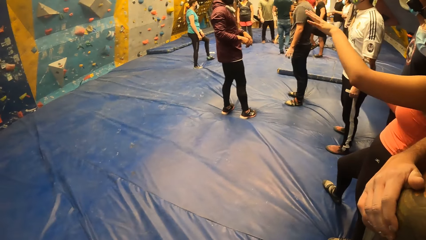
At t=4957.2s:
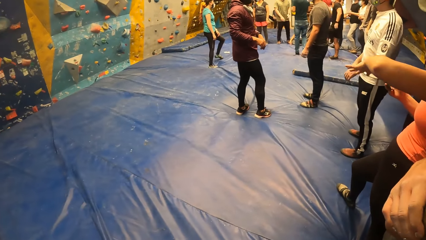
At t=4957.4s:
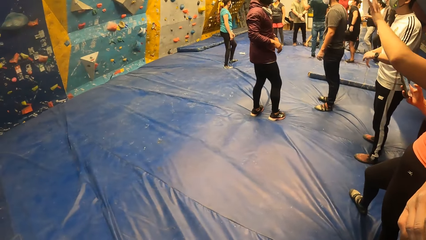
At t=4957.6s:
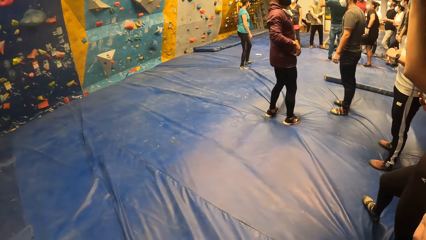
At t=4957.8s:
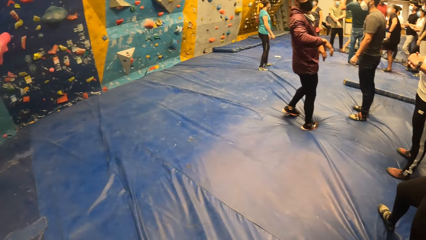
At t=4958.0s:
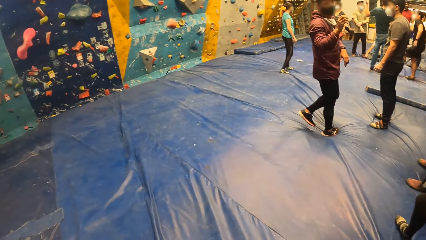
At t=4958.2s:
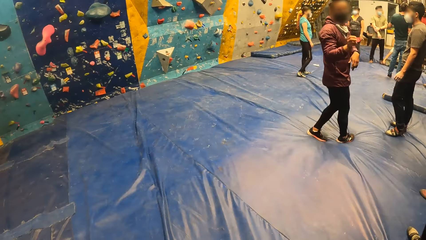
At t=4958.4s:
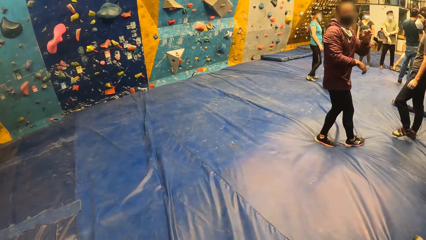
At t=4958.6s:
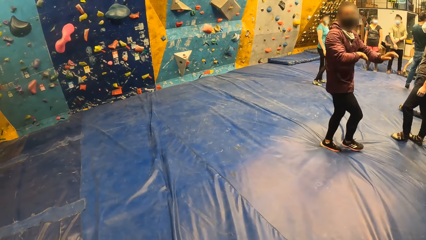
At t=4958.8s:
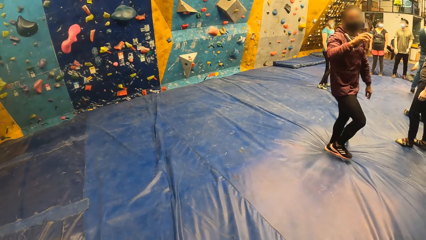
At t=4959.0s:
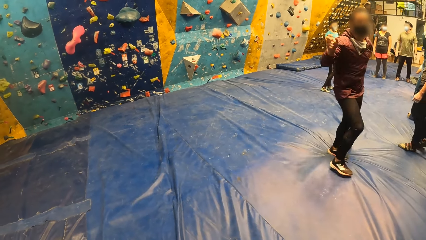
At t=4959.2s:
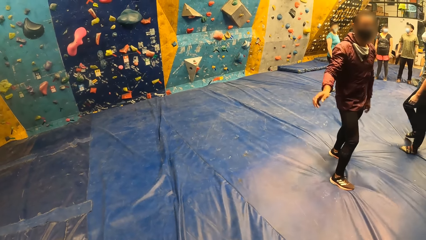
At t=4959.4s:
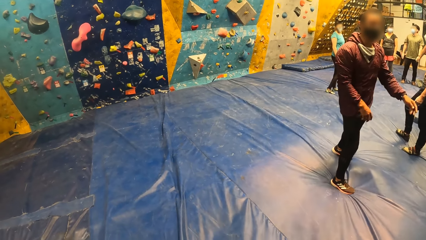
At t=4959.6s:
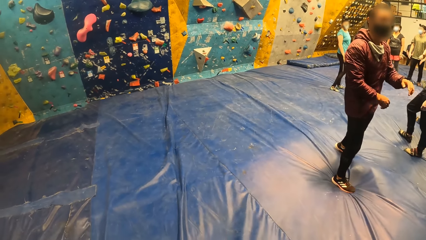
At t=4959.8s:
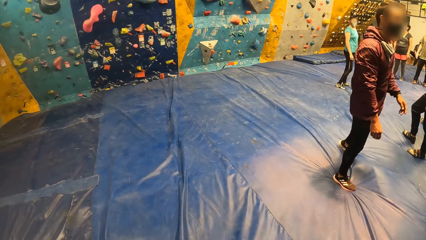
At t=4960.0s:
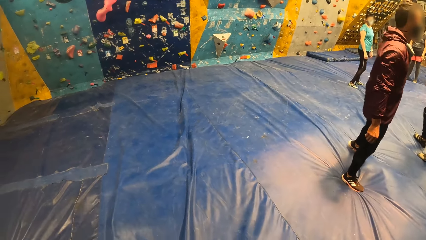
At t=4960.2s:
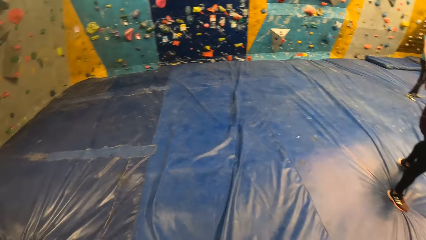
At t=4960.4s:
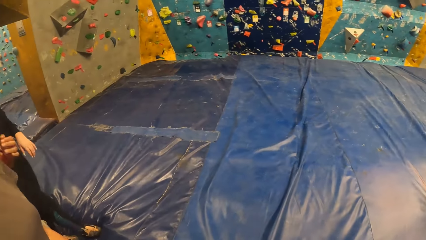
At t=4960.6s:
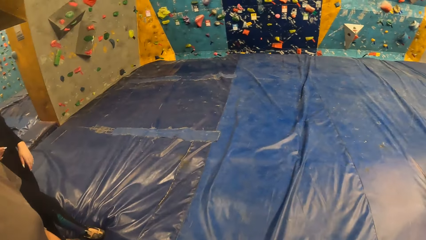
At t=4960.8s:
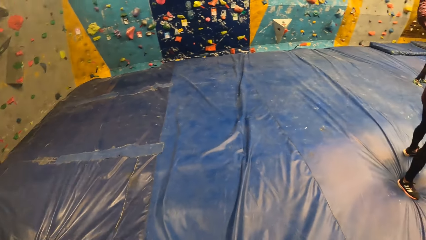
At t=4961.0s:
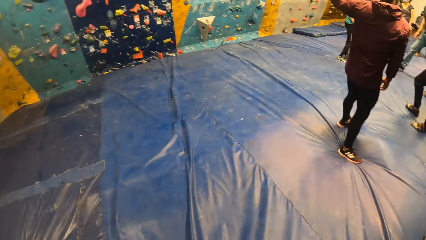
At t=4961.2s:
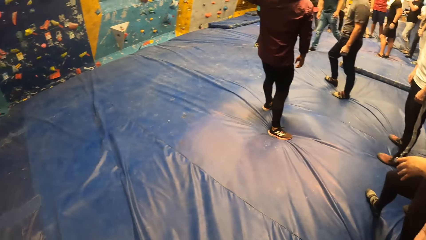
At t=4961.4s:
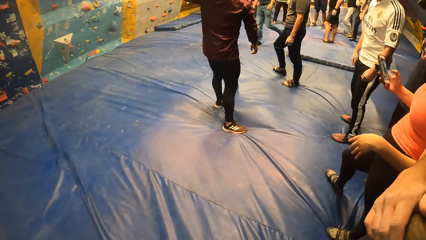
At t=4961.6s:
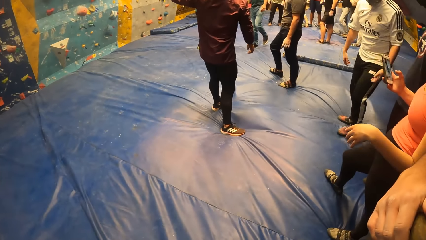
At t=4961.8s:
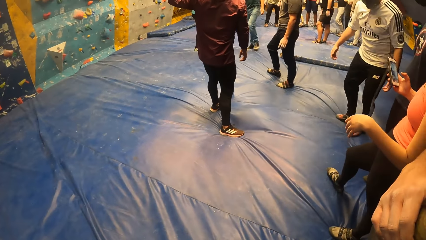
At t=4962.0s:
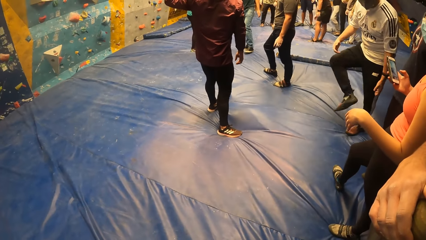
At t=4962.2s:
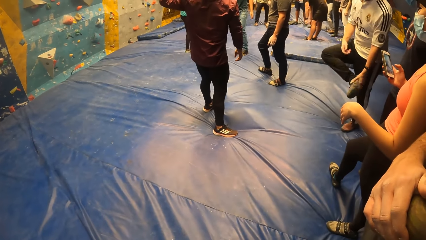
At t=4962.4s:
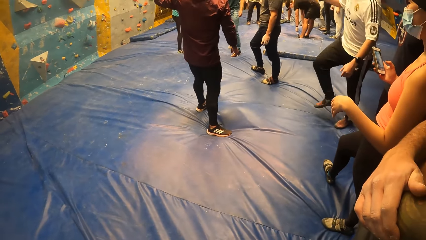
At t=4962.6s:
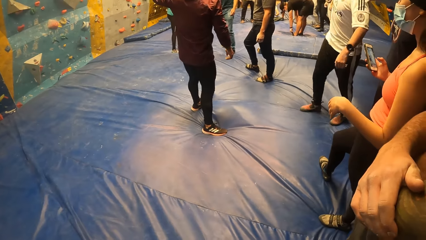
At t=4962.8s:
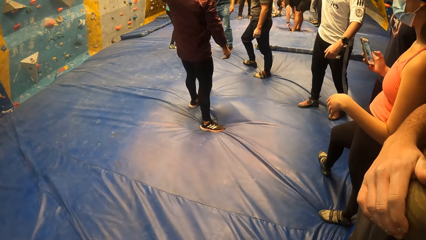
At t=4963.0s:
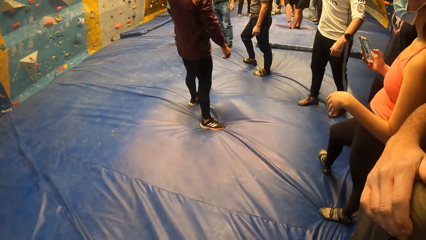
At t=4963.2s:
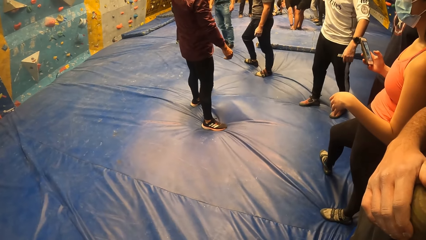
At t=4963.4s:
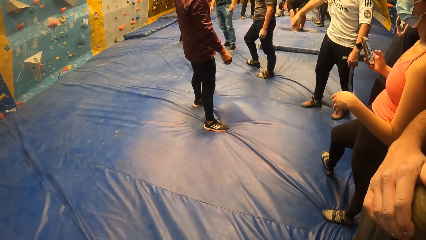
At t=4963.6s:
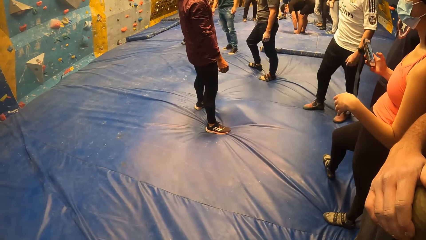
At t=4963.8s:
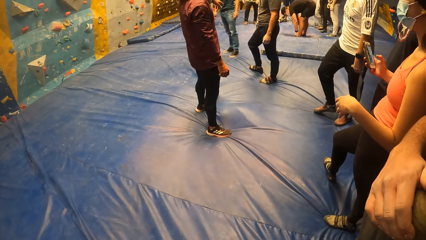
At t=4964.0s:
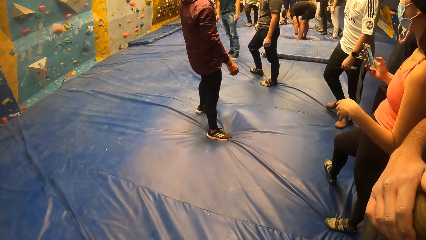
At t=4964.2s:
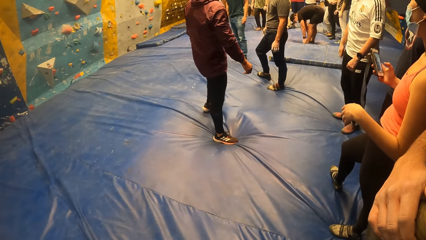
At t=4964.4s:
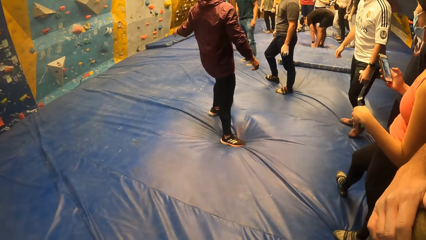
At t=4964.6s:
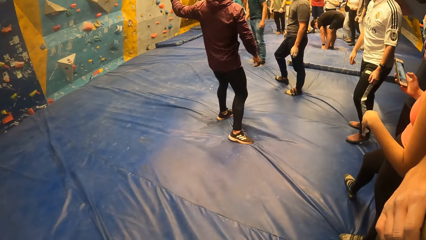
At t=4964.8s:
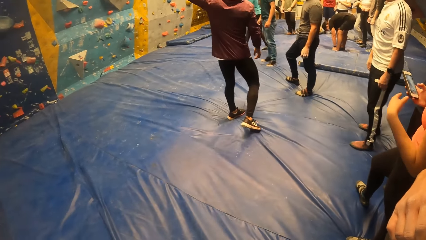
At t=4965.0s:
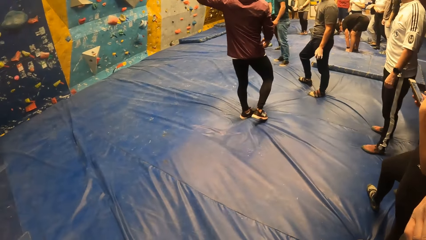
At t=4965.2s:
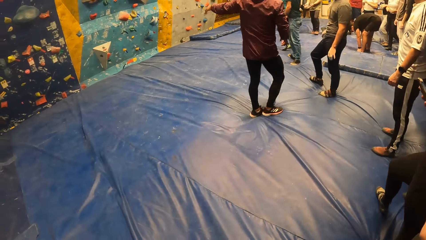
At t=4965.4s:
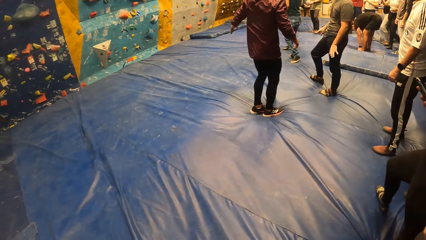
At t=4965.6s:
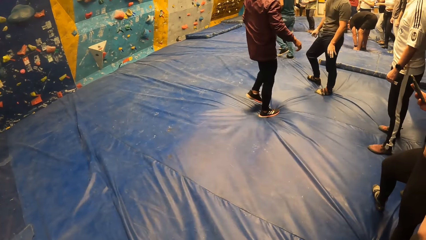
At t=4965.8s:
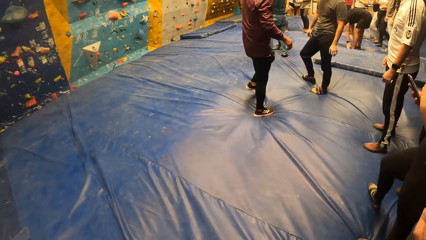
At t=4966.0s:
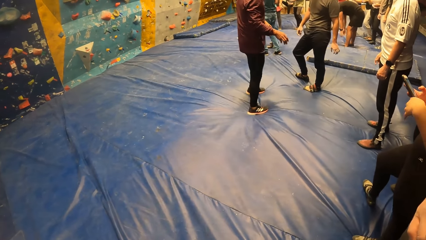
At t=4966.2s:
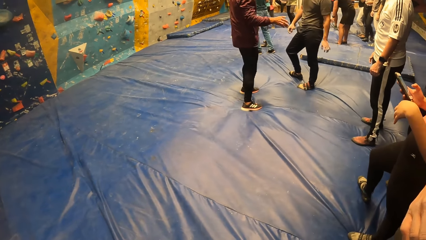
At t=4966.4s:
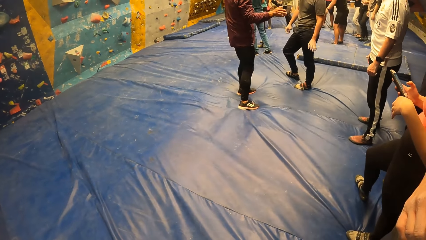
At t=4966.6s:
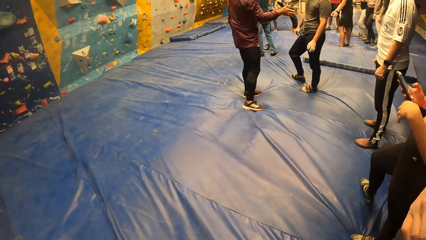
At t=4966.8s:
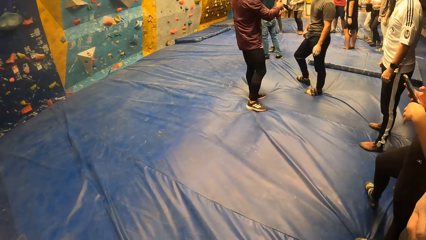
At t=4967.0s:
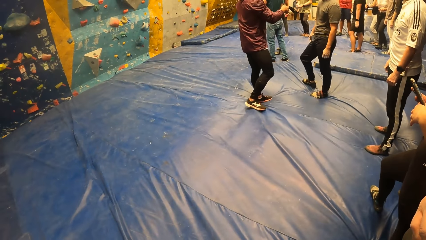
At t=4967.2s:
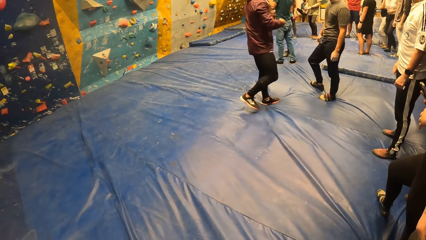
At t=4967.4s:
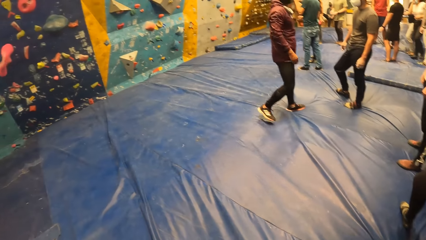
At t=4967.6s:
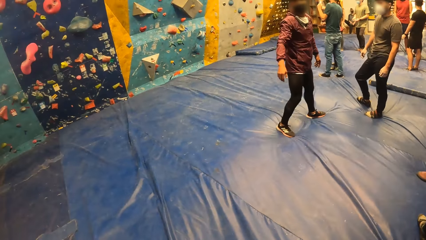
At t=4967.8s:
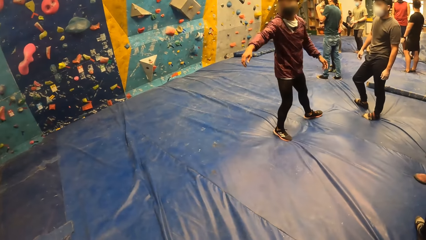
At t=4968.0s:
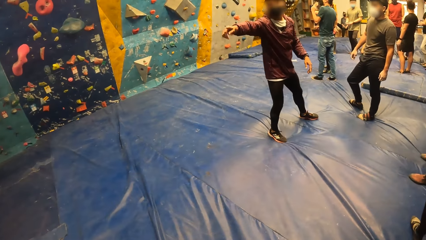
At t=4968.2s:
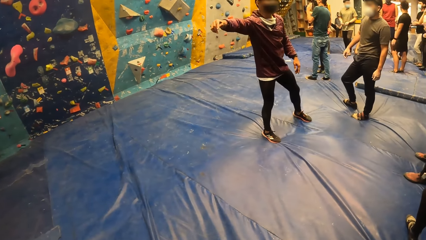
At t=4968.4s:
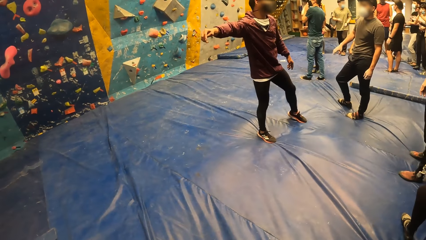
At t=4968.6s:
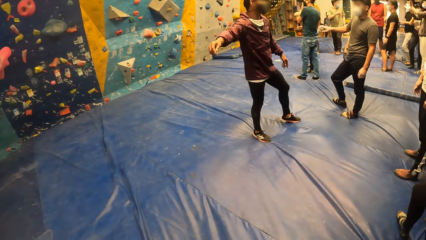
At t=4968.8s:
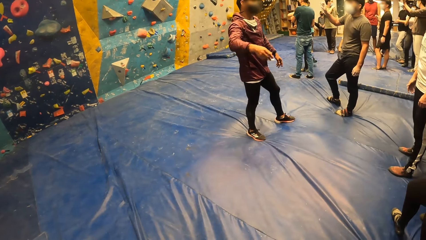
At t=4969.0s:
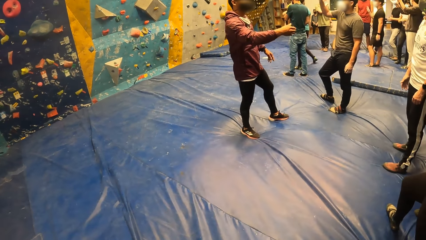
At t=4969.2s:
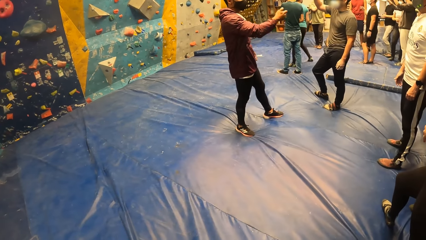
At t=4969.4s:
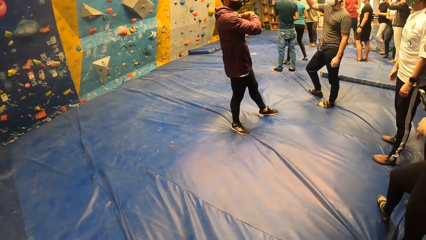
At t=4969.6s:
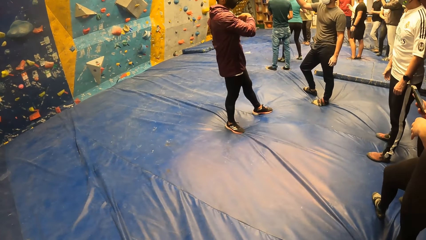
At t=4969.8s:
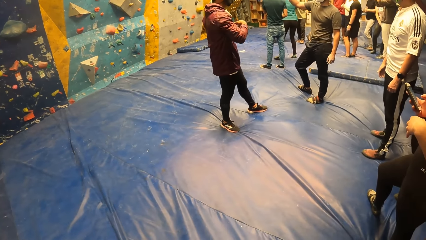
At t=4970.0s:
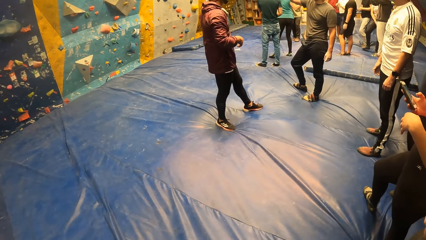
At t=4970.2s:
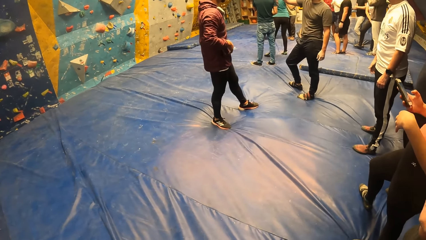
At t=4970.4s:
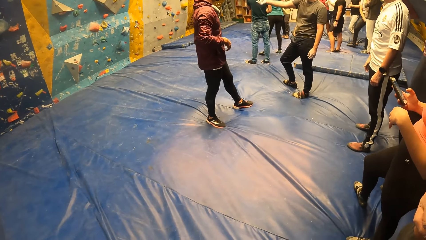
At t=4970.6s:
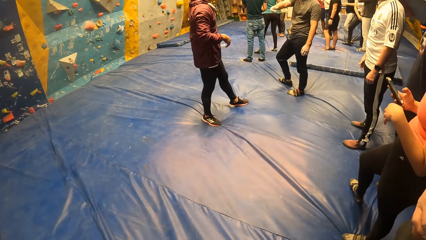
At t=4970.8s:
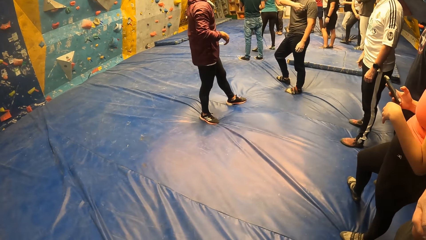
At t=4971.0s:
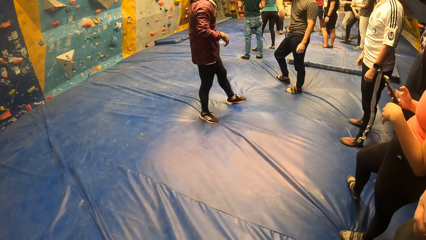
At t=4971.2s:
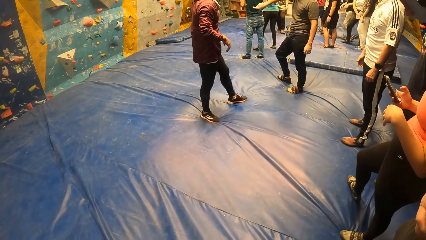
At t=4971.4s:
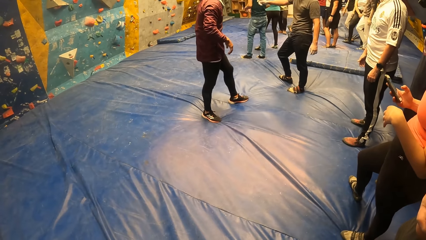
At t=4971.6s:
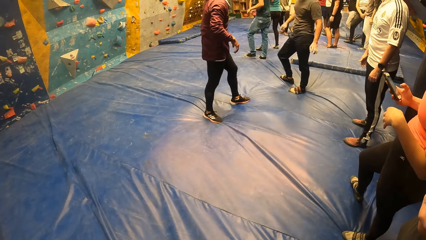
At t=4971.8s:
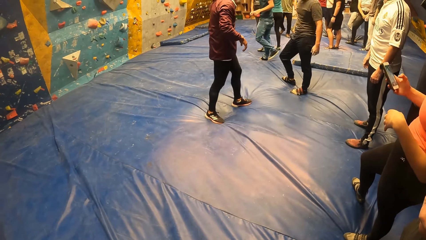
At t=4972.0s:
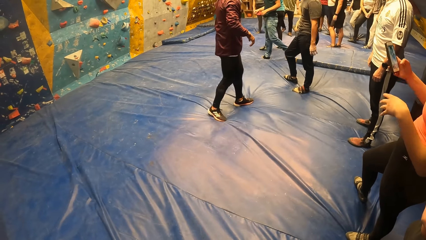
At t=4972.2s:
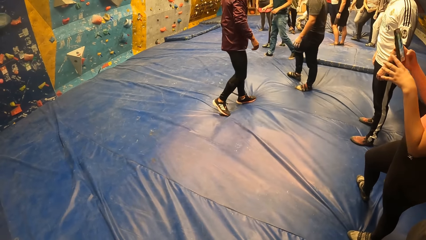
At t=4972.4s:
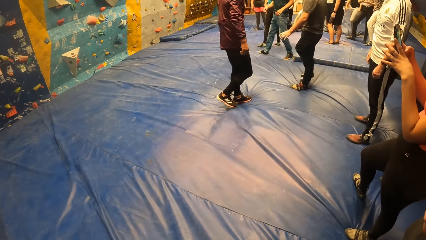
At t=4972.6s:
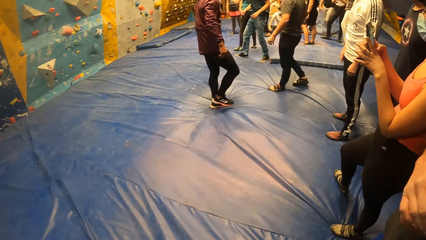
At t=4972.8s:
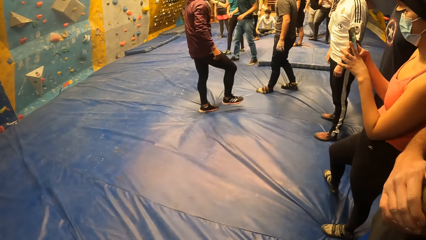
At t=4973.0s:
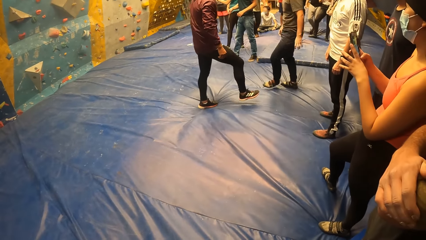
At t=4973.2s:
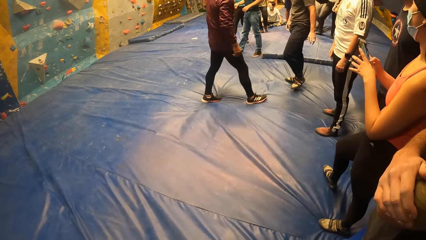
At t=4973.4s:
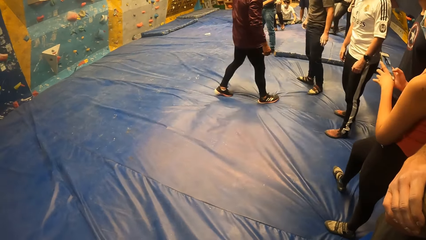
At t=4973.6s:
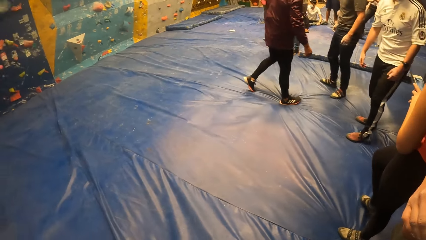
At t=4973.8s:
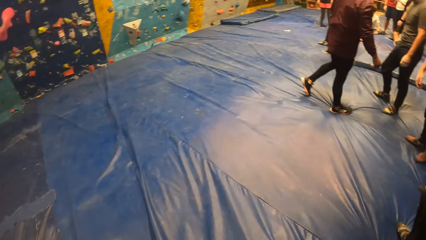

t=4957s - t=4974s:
A person moves her hands. Another person moves his hands. The camera wearer looks around. A third person lifts his leg. The first person holds a phone. The second person moves his hand. Another person moves his hand. The first person operates the phone.
